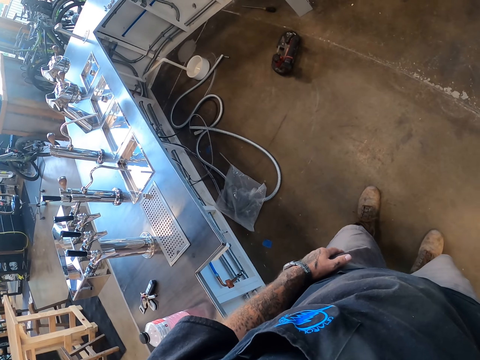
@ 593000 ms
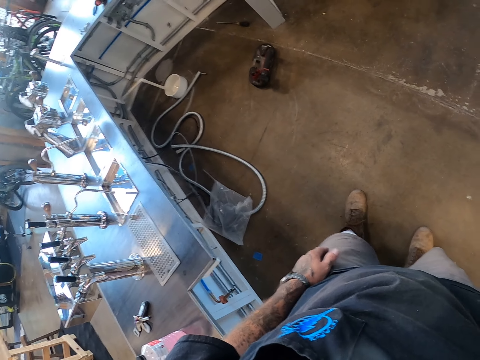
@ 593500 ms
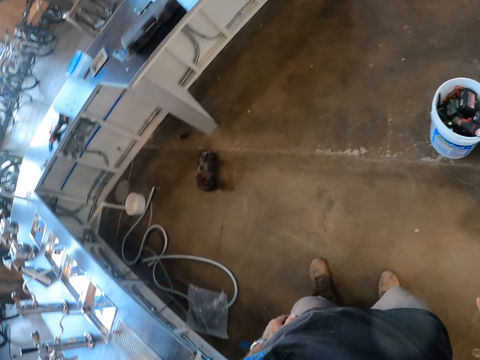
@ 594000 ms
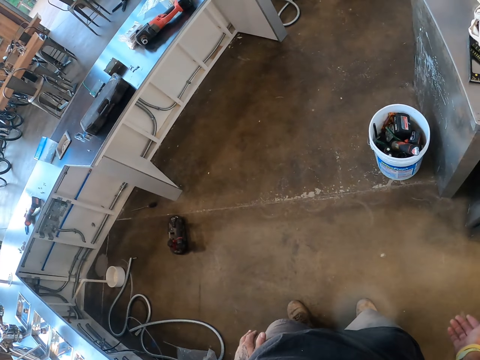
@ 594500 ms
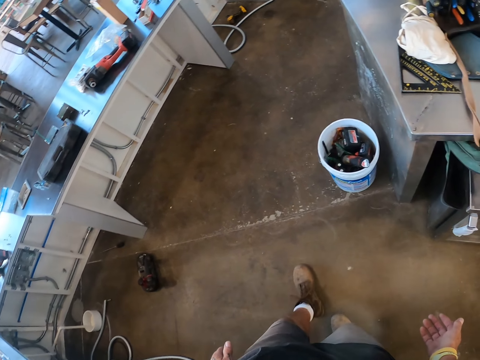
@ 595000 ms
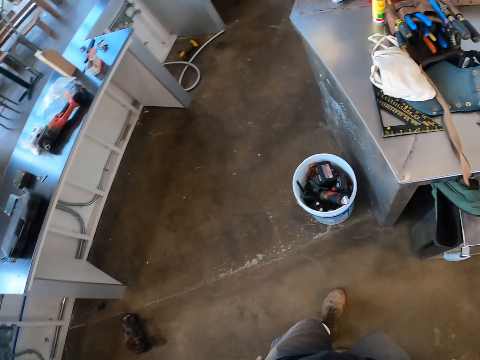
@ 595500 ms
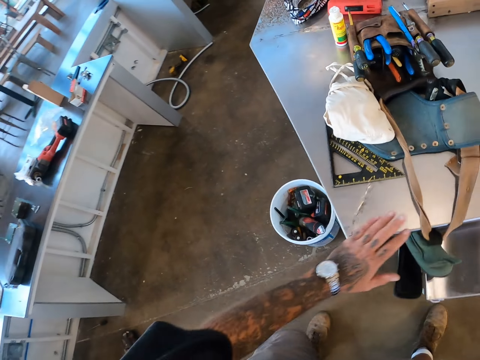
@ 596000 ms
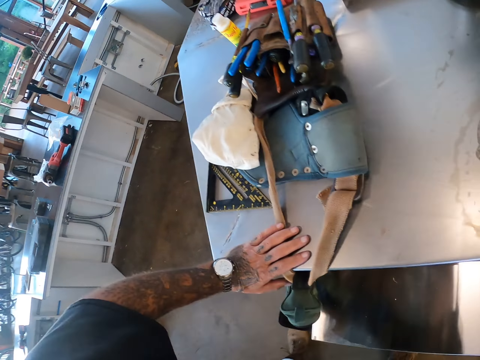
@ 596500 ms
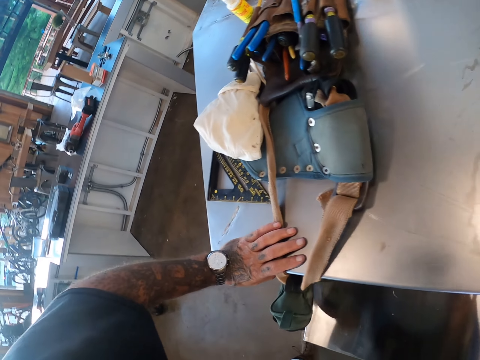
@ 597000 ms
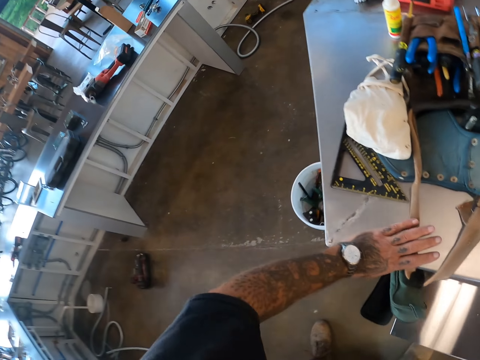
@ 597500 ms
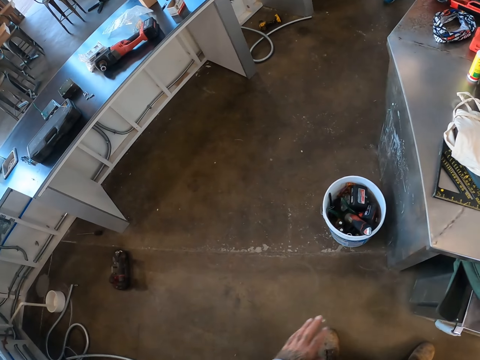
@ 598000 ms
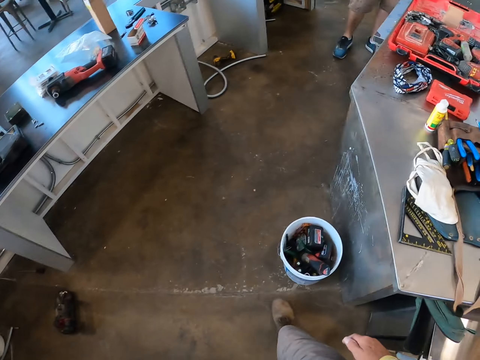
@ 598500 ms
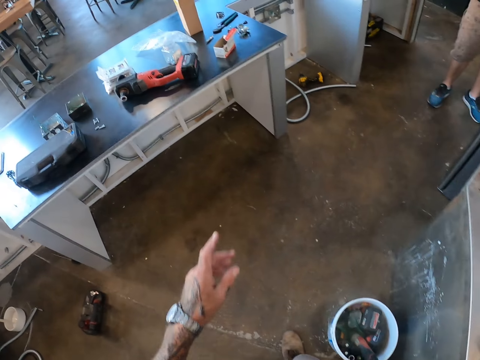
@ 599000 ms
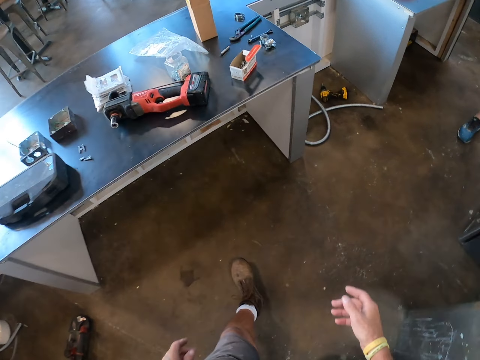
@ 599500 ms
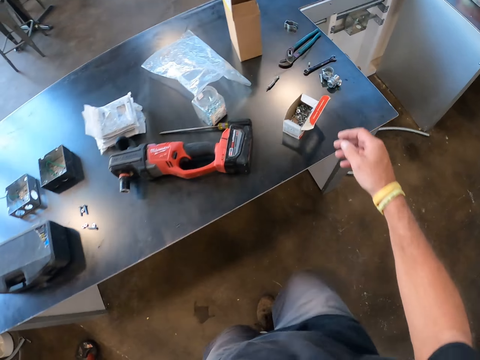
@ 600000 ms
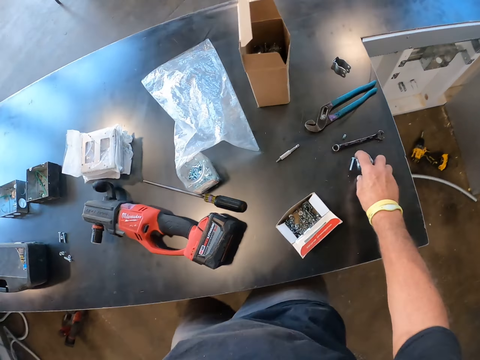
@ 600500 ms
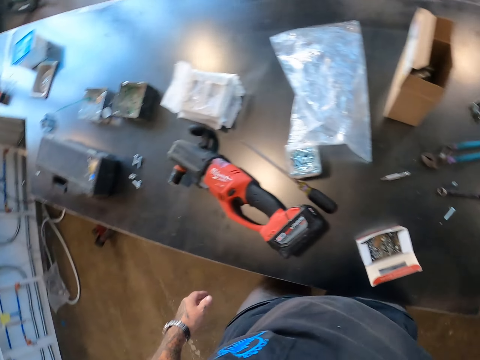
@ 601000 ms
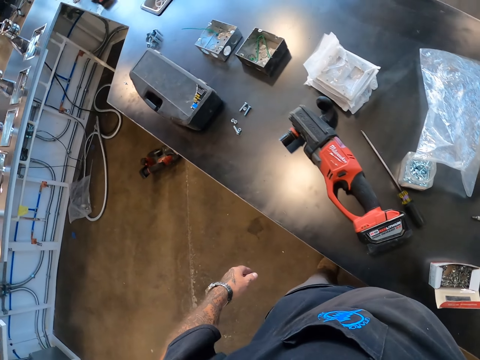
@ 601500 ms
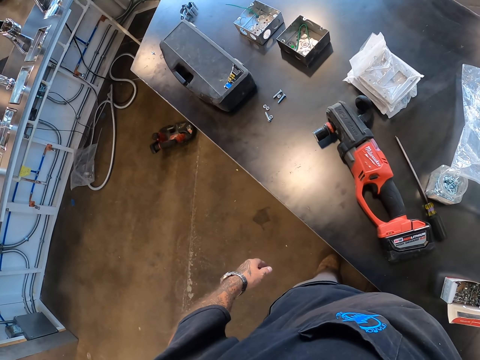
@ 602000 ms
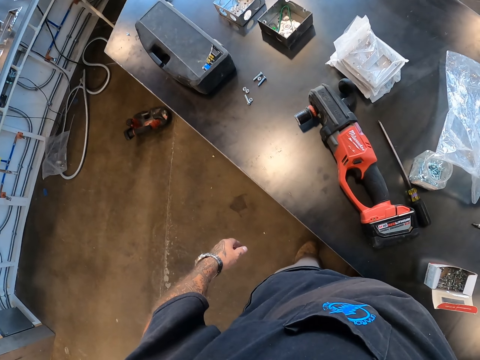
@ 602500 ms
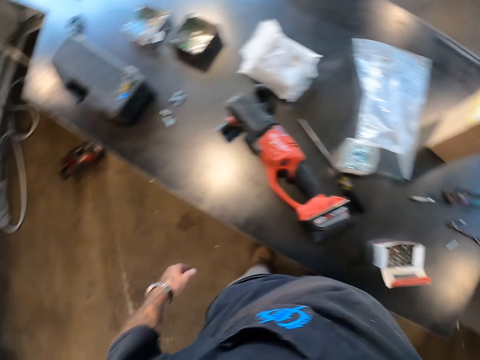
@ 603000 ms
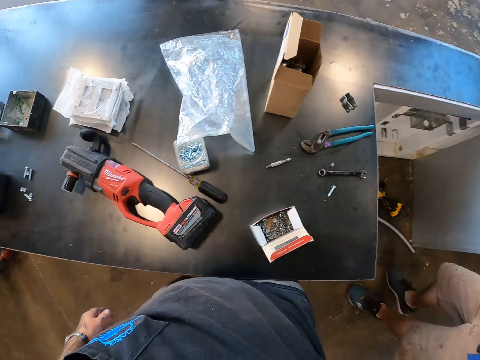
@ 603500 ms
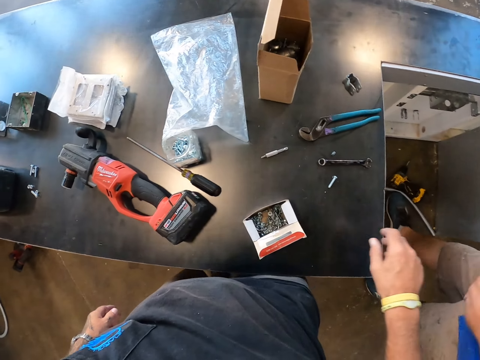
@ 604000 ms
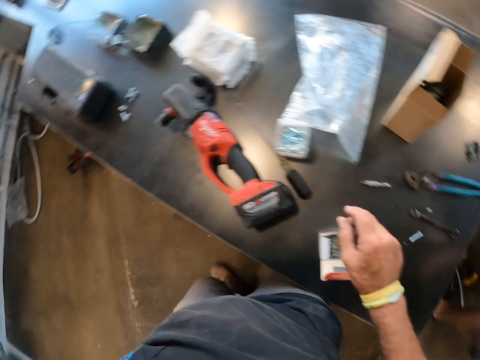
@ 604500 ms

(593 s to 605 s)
The camera wearer walks on the floor. They touch the table. They look at something. They remove the hand from the table. They walk on the floor. They take bolts from the table. They look around. They give the bolts to the other person.

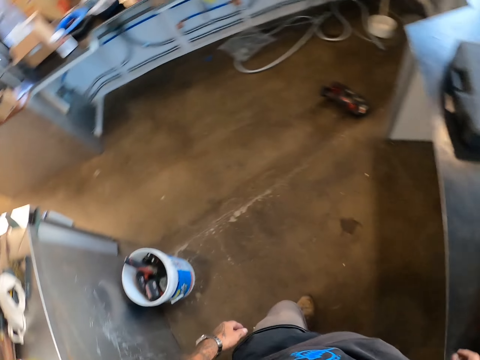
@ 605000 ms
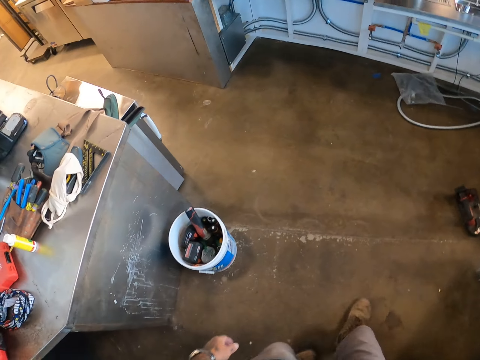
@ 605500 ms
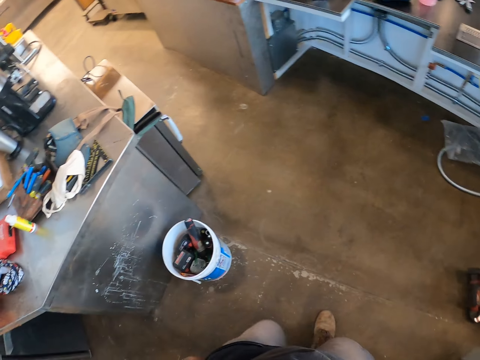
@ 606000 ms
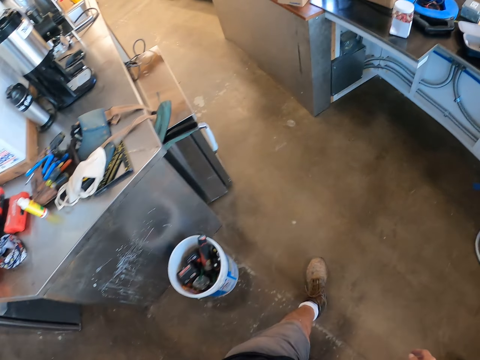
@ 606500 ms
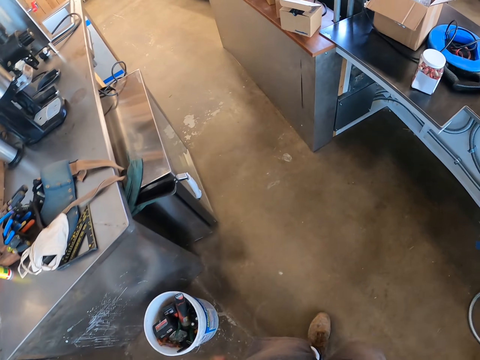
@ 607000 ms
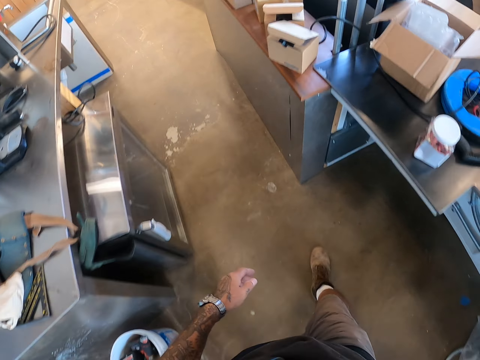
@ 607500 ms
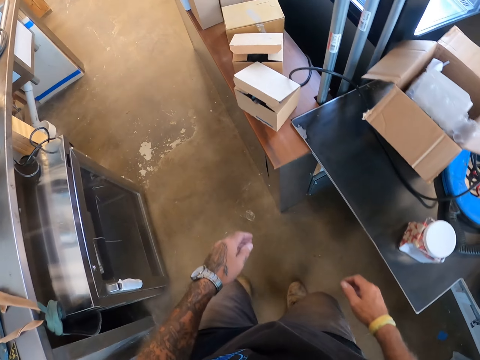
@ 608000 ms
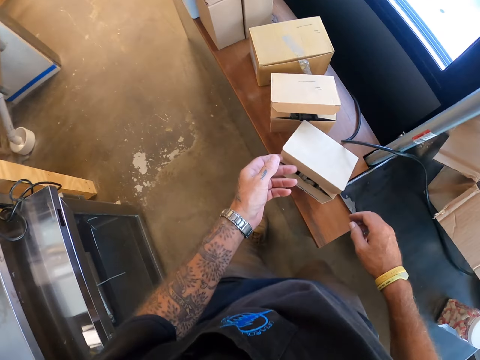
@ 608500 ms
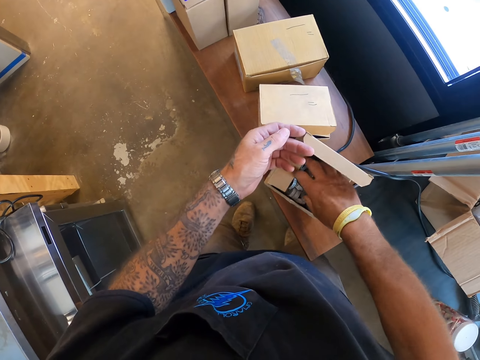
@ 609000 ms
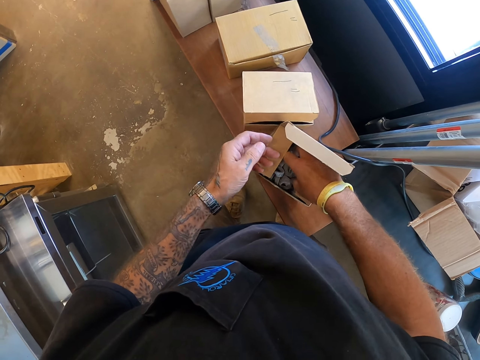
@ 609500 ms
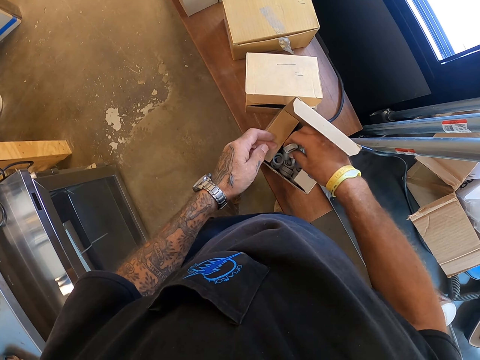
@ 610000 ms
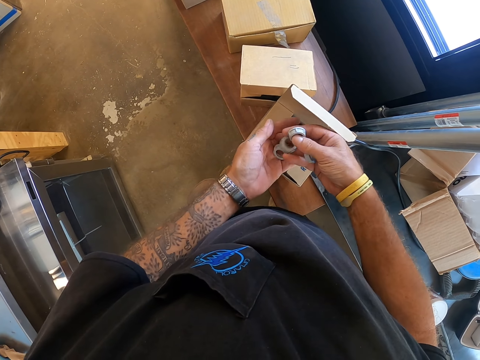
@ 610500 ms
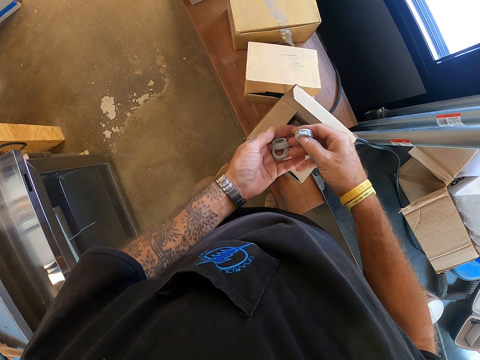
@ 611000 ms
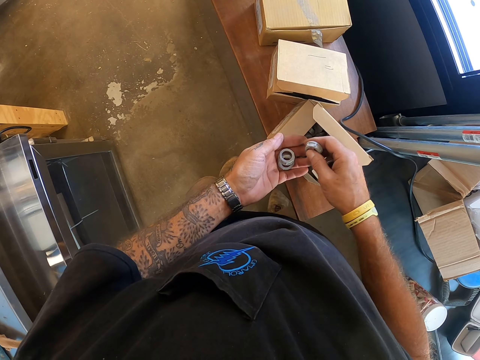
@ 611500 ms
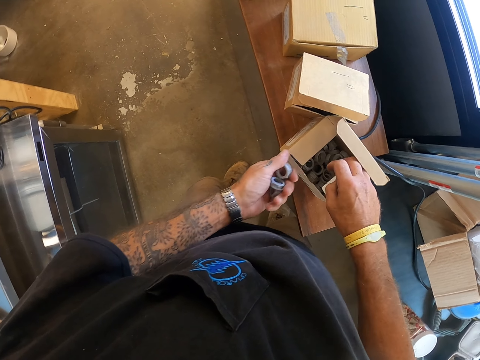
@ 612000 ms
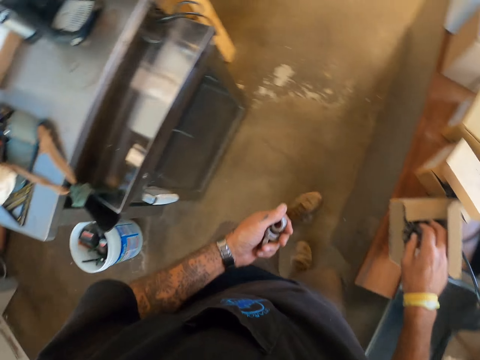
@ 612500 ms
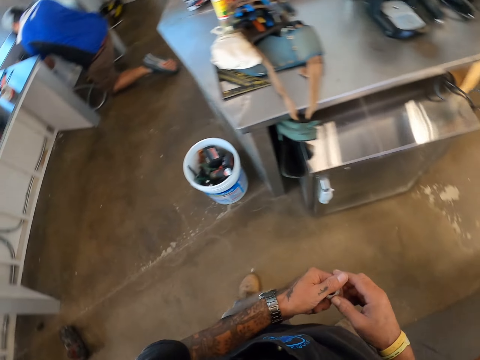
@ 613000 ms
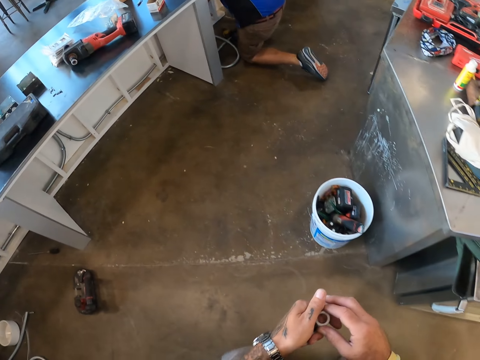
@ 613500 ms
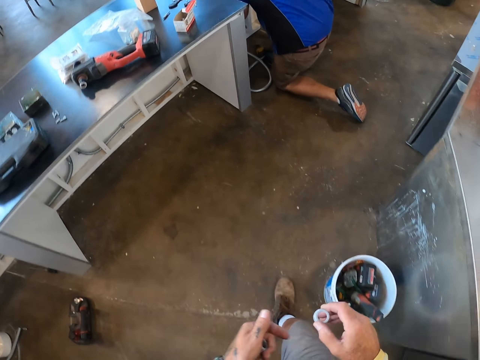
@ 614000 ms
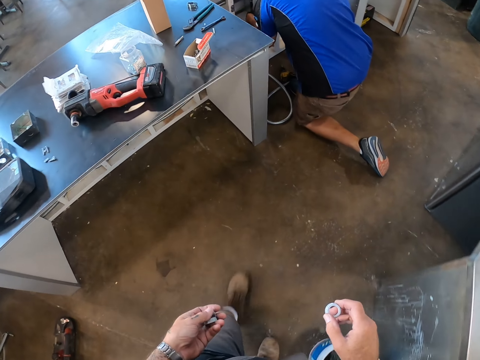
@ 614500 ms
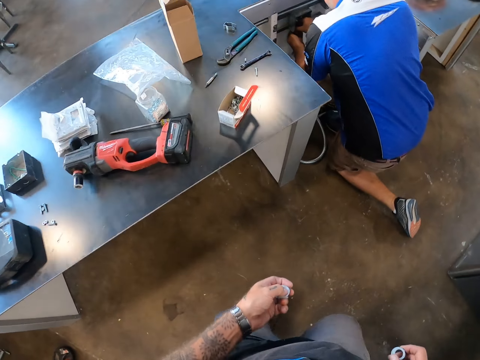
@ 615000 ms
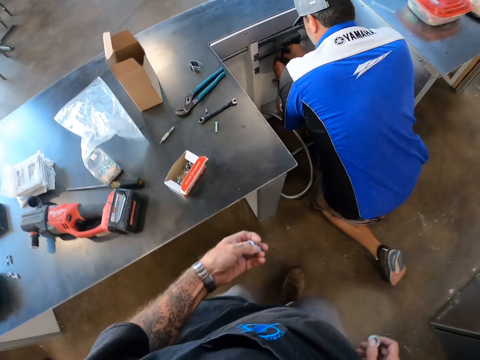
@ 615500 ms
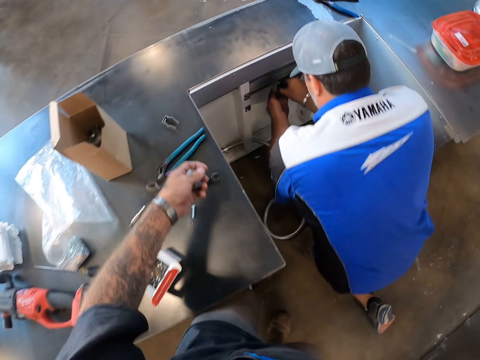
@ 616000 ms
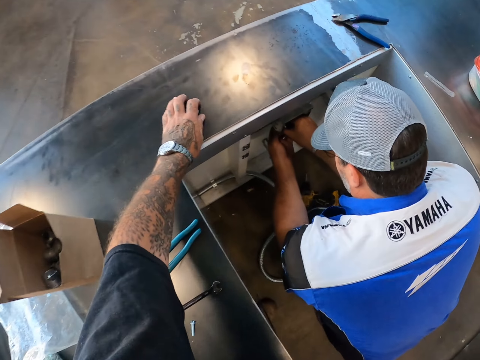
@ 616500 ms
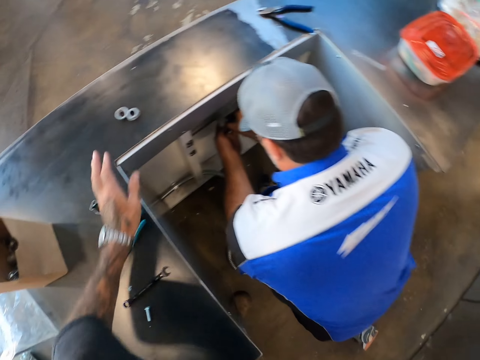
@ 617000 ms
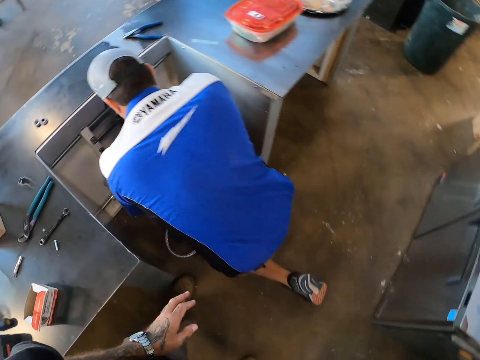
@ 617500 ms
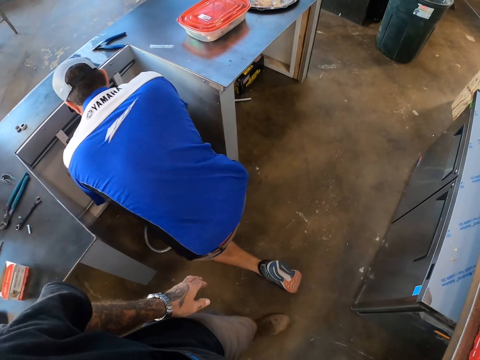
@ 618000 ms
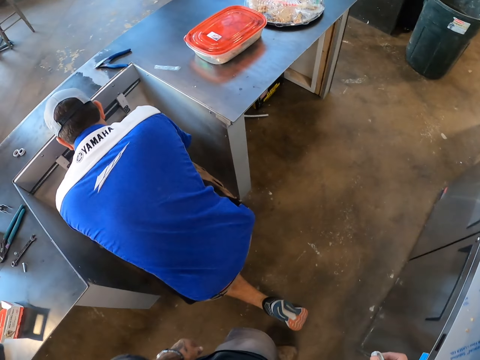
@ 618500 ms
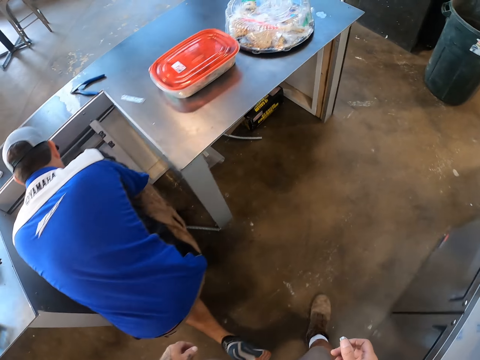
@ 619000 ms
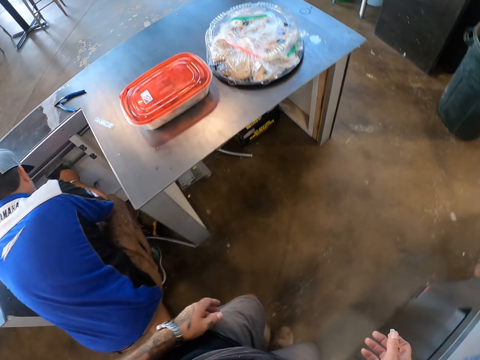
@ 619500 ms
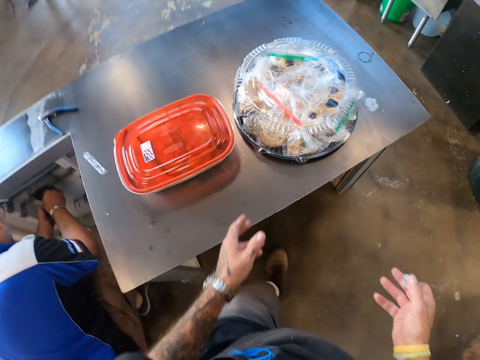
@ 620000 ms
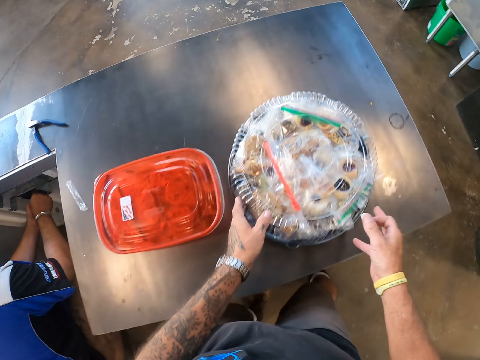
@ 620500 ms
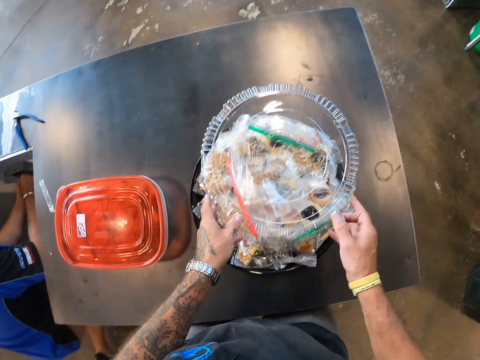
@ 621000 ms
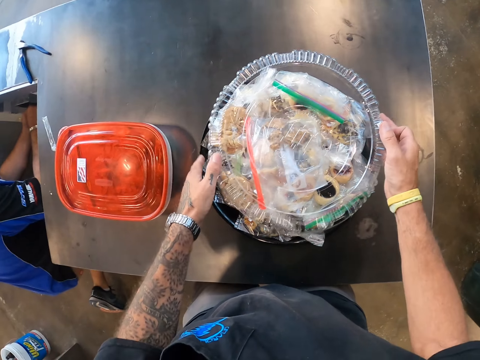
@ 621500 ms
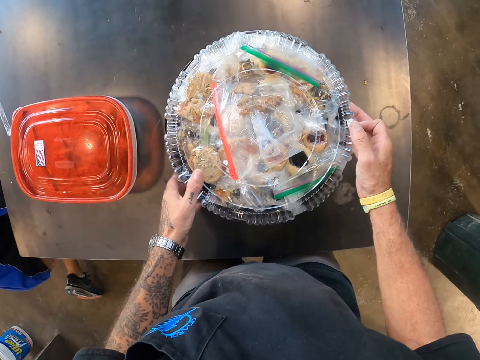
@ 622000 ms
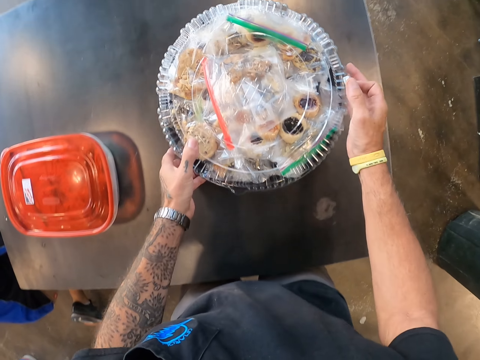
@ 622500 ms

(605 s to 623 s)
The camera wearer walks on the floor. They open the box. They take bolts from the box. They walk on the floor. They put the bolts on the table. They walk on the floor. They push the food dishes on the table to the far end.
